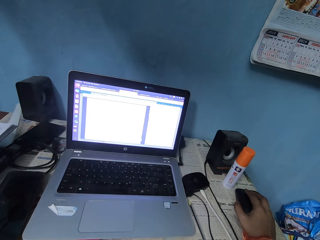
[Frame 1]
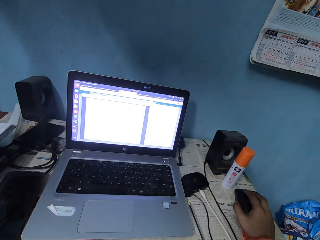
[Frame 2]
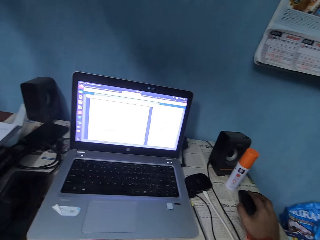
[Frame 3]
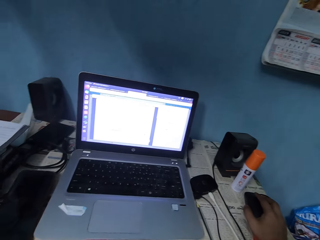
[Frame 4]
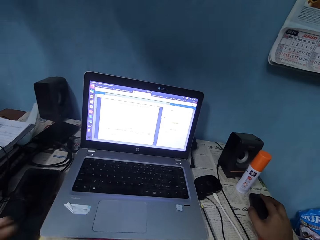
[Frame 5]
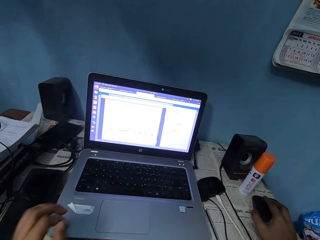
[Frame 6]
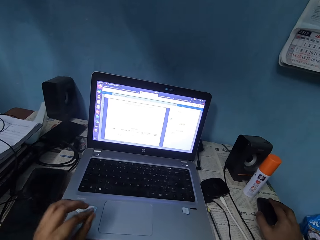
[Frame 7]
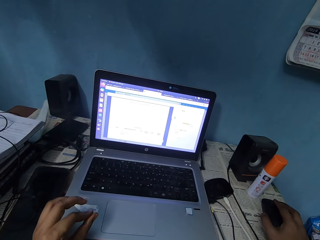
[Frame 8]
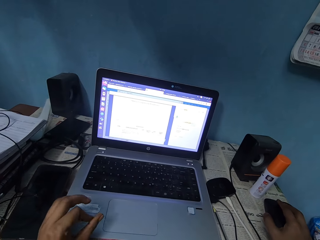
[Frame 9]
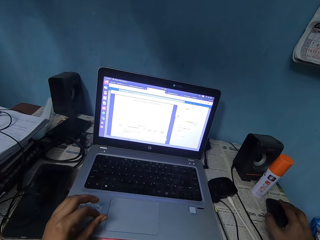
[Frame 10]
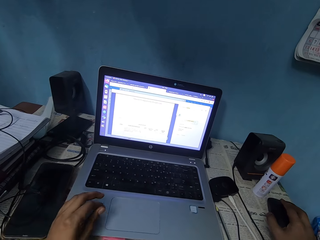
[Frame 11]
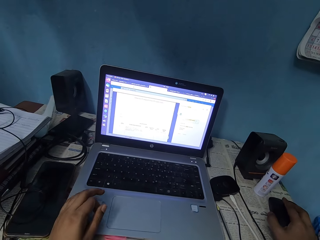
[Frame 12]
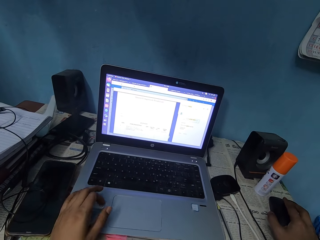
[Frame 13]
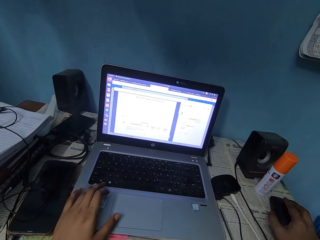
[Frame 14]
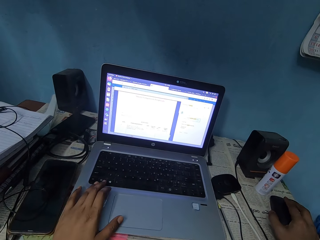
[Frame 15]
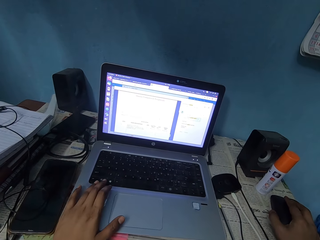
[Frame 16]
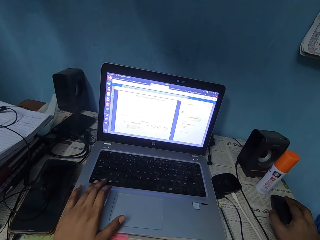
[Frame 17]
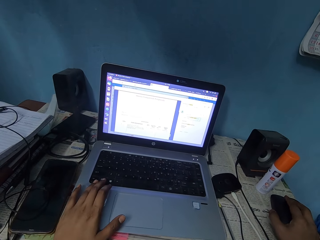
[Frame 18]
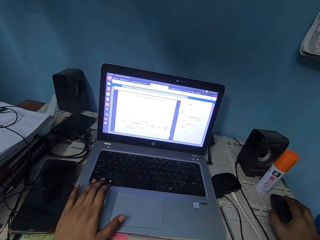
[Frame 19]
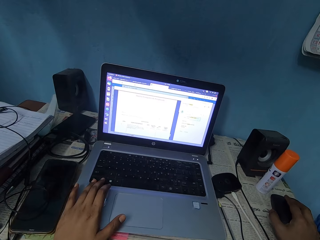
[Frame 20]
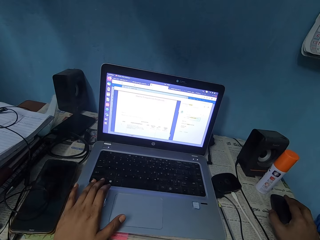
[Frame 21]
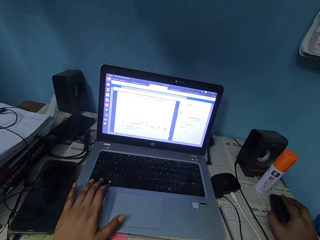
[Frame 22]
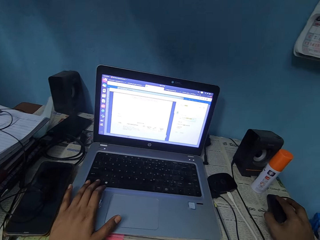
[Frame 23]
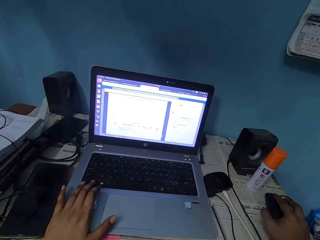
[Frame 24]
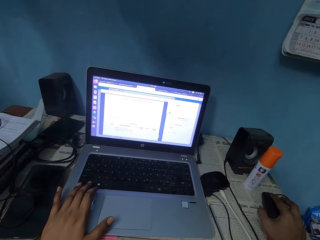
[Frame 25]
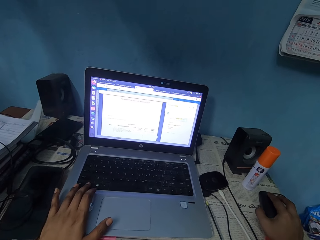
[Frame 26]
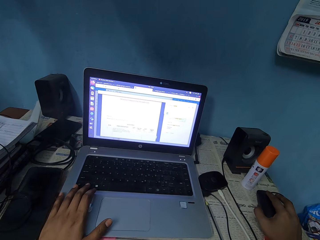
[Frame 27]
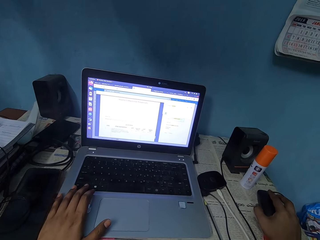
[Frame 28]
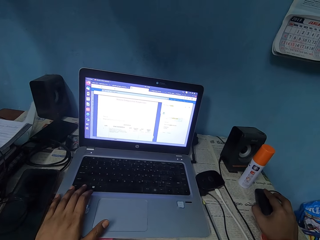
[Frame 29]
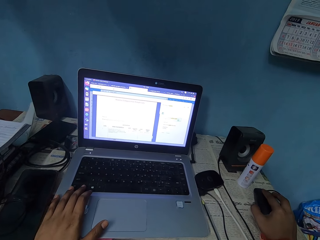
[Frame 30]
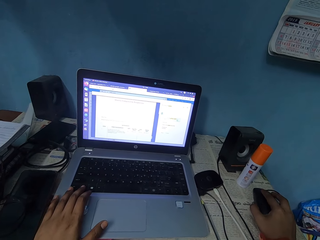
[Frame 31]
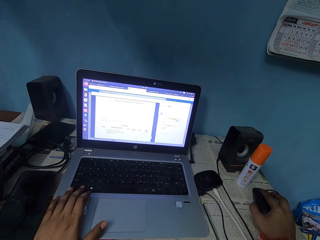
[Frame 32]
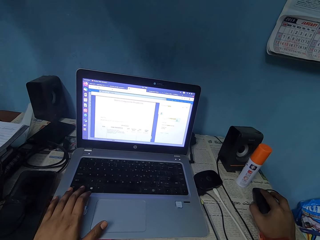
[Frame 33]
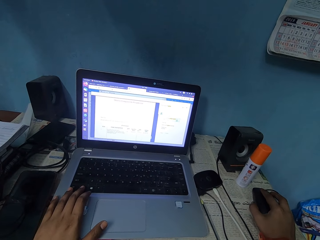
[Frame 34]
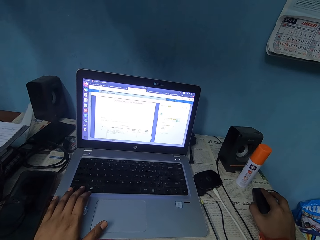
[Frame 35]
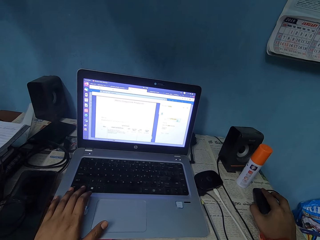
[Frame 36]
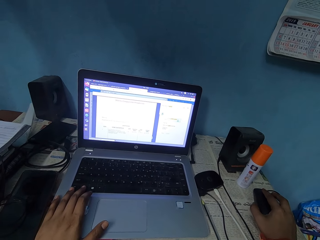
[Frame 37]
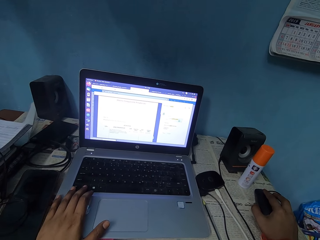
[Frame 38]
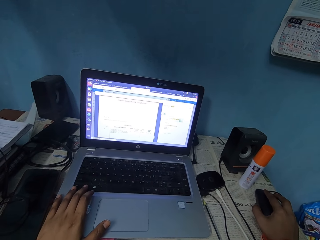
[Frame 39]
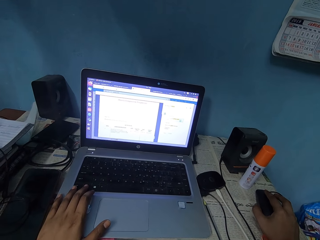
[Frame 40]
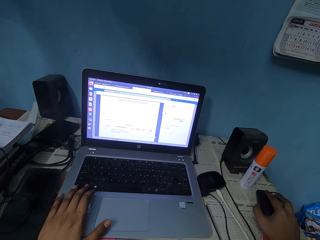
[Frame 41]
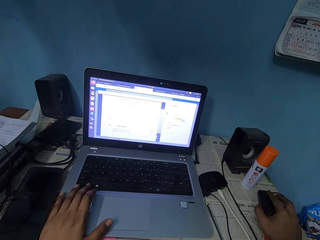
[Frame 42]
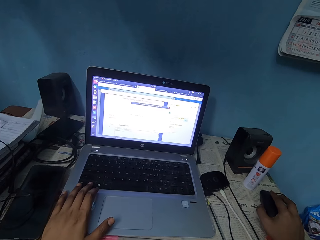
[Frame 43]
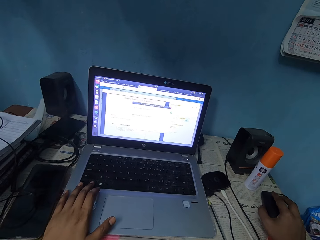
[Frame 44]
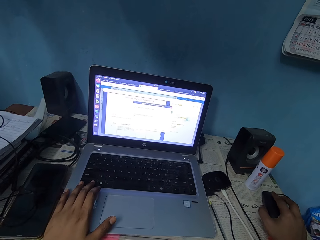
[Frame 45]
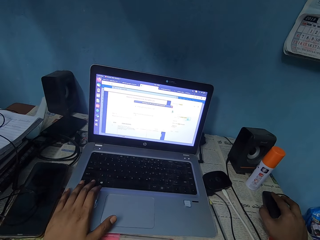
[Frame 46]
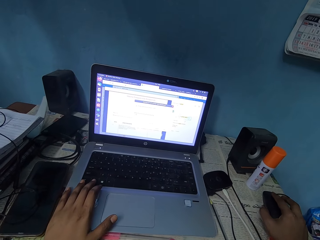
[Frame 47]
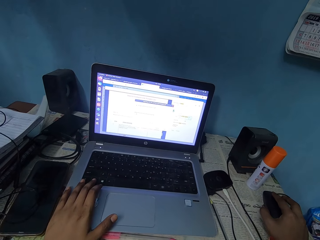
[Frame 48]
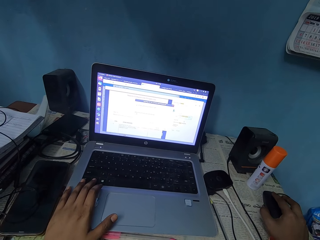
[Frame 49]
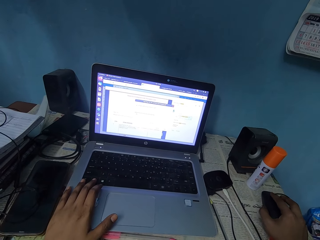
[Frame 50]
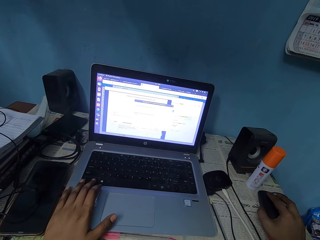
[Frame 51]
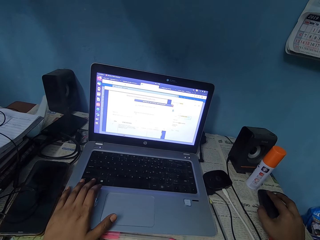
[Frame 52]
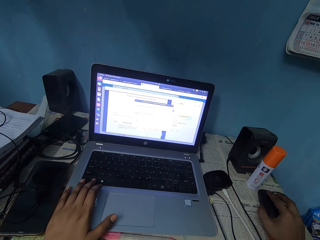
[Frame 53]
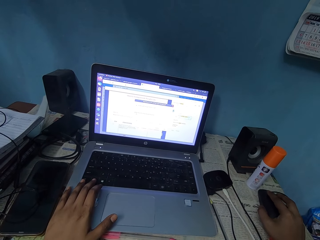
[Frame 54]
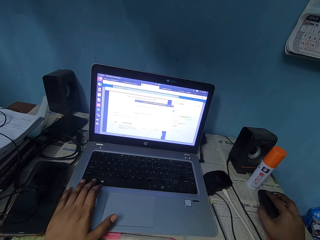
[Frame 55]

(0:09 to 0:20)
The camera wearer rubs her fingers together. She places her left hand on the laptop. She operates the laptop.

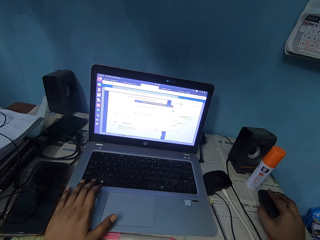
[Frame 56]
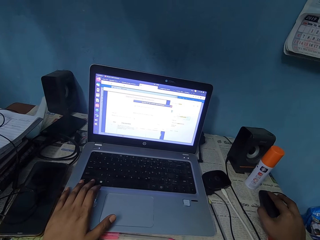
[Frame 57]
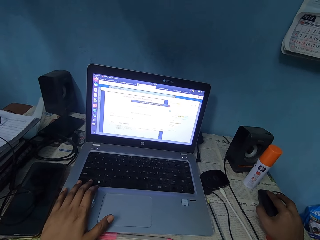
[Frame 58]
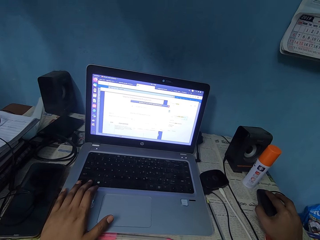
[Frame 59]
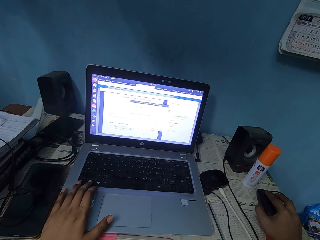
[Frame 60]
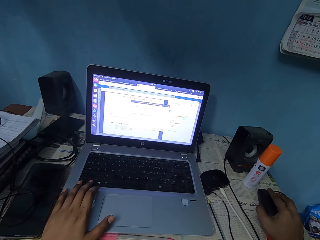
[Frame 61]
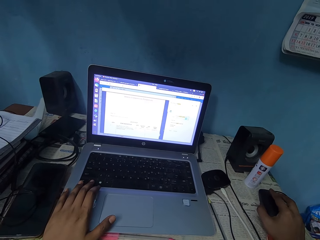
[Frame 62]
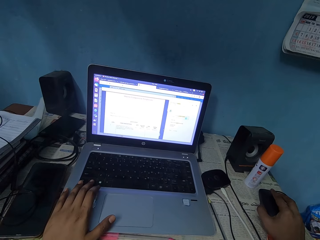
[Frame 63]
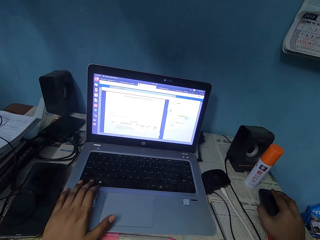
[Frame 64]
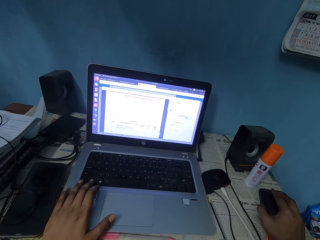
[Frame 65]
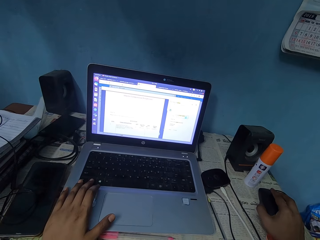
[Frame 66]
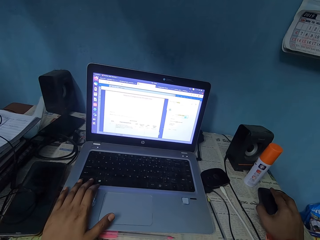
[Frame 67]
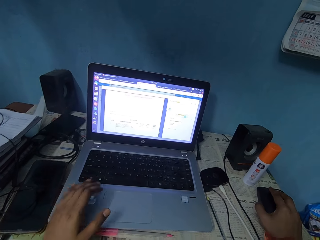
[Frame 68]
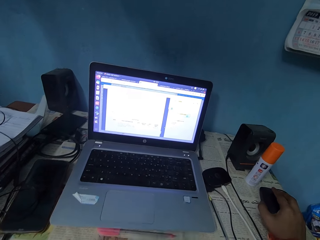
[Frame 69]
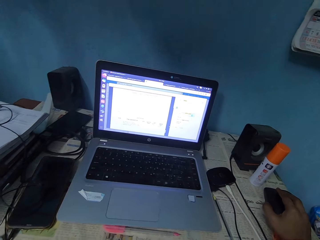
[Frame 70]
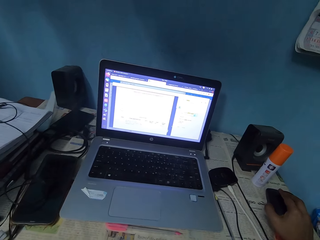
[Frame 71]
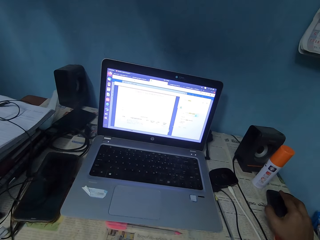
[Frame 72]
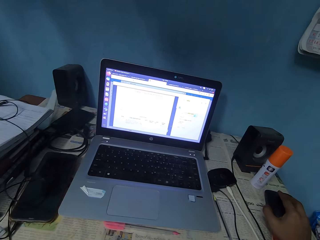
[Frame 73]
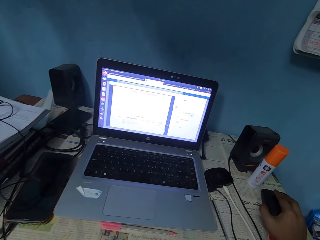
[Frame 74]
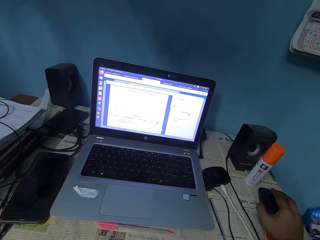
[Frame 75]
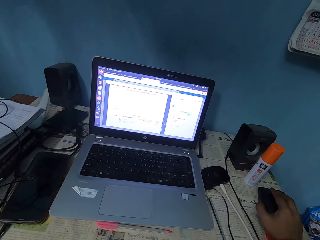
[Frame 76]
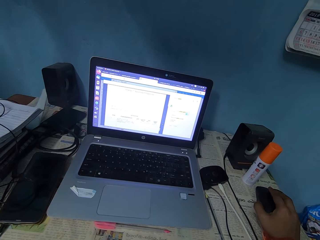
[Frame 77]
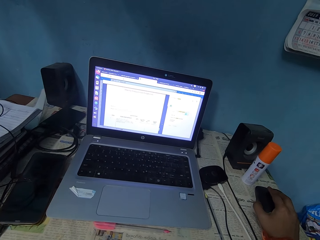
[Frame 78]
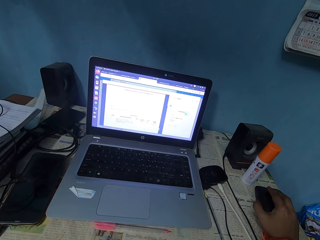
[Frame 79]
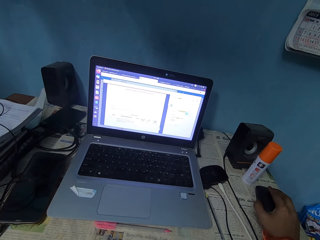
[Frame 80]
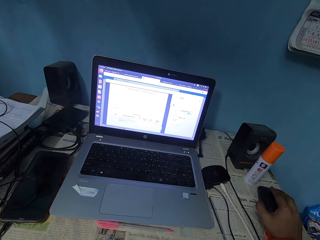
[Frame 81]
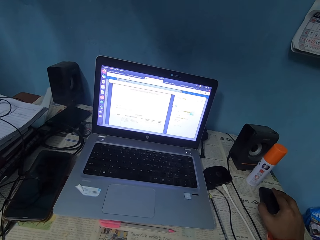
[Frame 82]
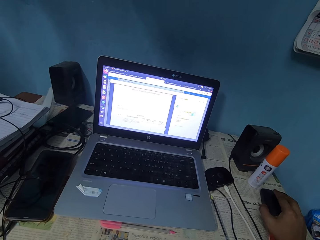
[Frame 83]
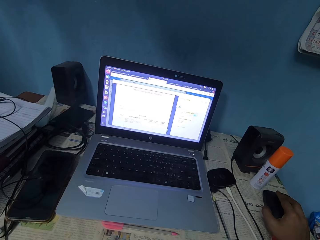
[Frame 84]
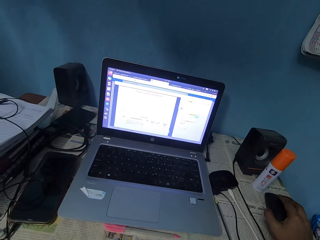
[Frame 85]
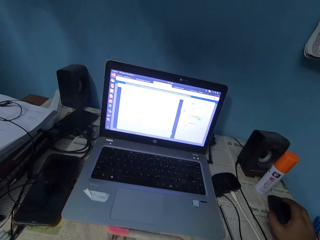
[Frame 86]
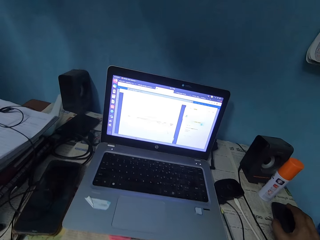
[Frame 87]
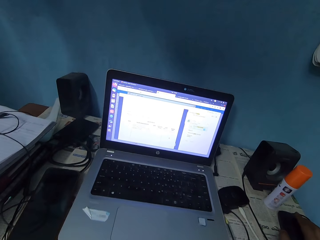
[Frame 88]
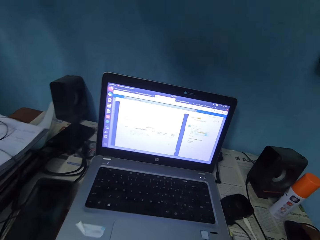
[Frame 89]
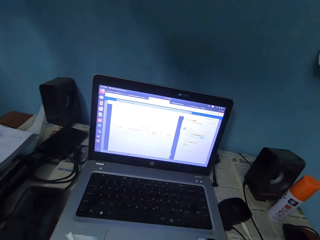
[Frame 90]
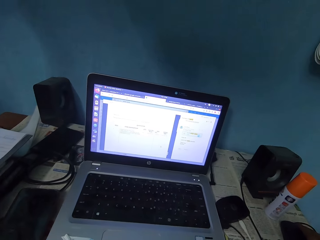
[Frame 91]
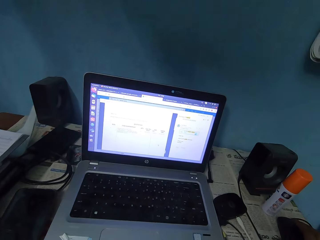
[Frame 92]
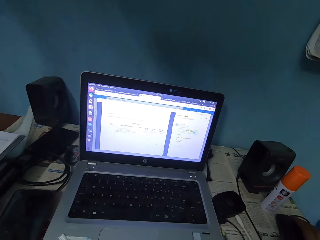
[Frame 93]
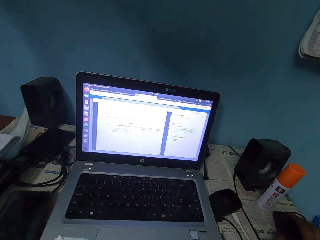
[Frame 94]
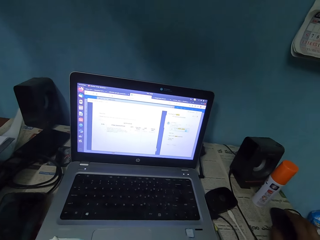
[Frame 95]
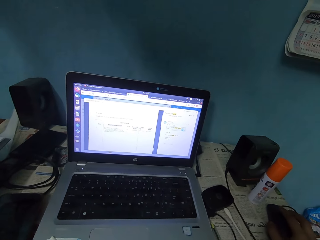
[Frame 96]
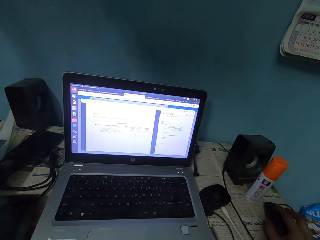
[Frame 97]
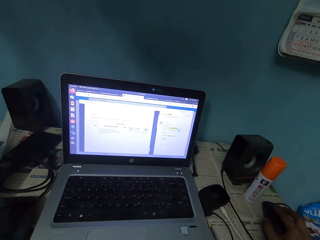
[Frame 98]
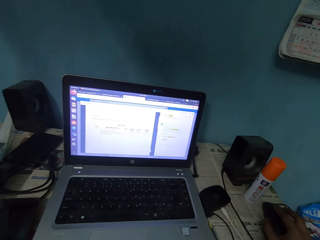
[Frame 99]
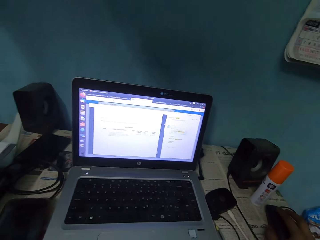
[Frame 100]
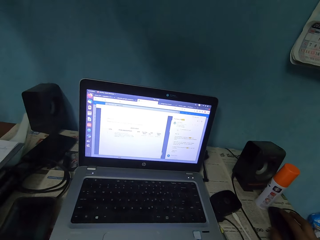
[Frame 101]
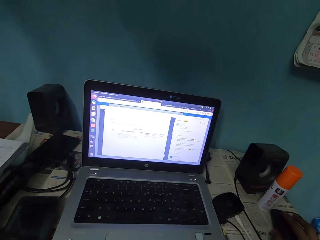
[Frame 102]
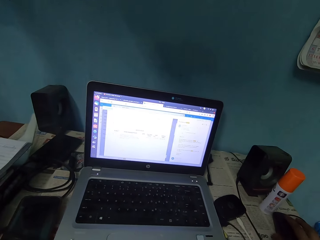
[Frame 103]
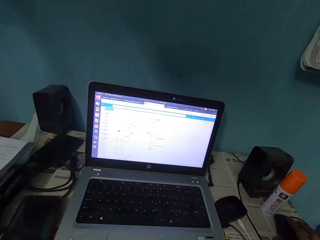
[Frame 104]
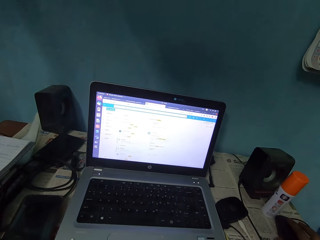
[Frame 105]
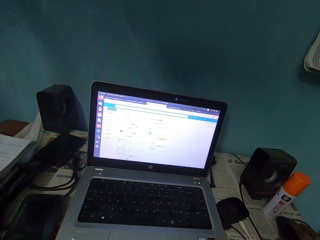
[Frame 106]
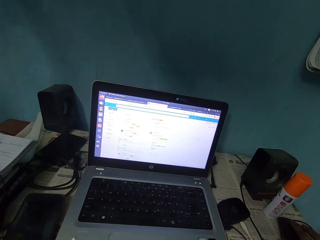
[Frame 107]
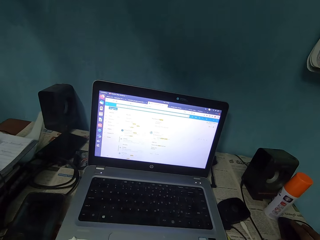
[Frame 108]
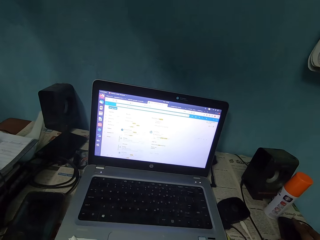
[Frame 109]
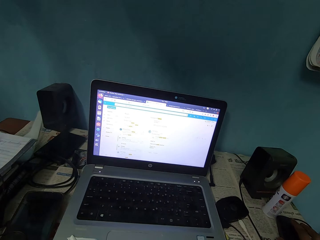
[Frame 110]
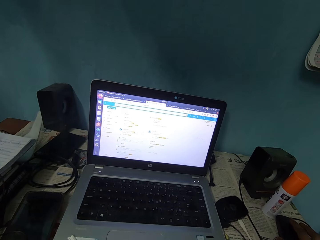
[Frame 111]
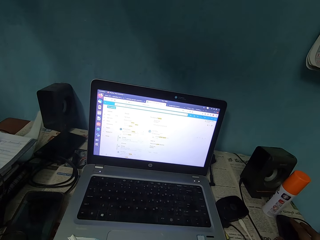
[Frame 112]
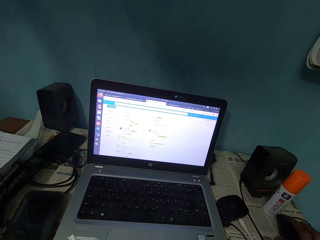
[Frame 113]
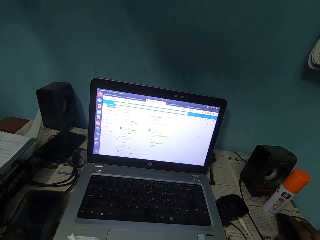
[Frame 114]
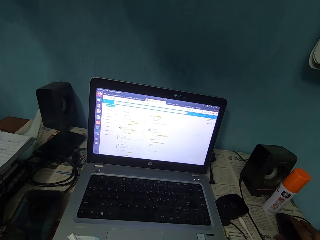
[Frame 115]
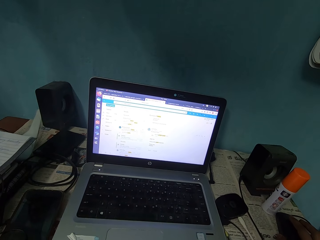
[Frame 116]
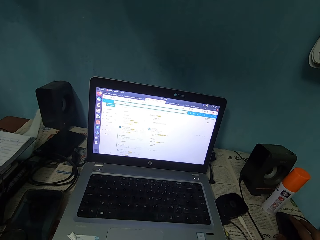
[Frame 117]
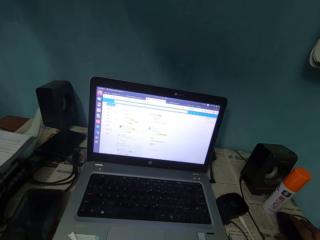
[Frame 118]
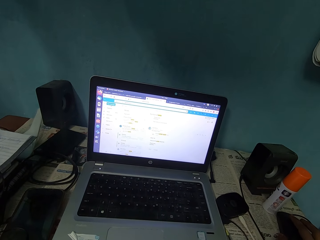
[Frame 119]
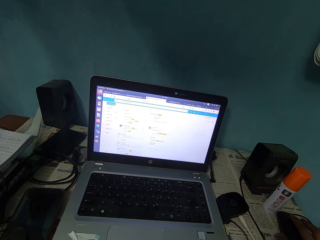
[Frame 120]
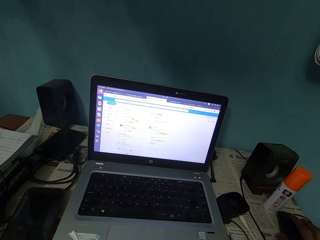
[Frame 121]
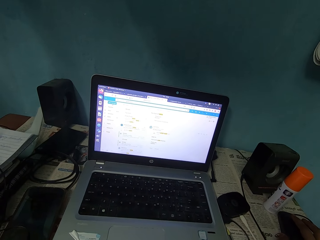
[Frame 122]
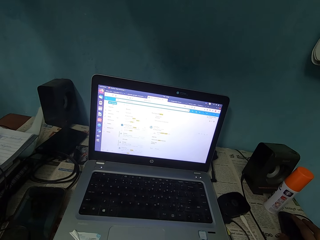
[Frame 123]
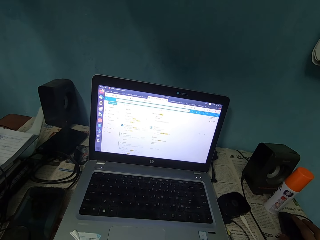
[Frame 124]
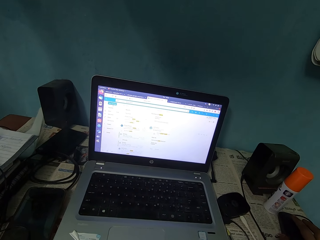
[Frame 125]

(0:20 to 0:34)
The camera wearer reaches for her face. She operates the laptop.
